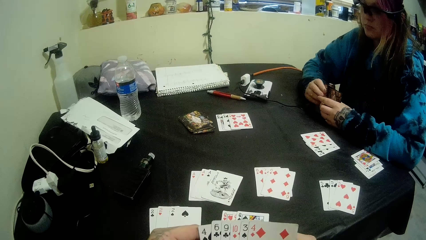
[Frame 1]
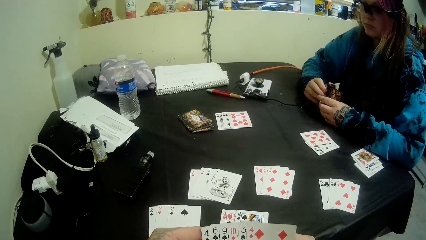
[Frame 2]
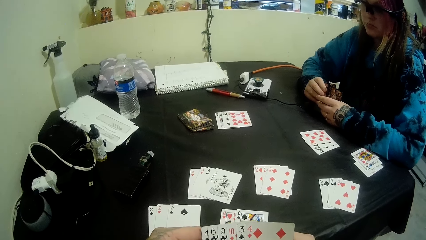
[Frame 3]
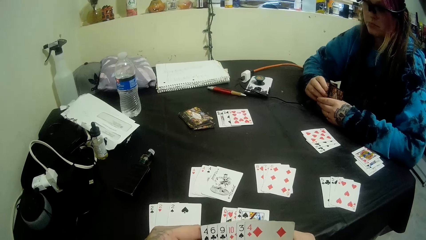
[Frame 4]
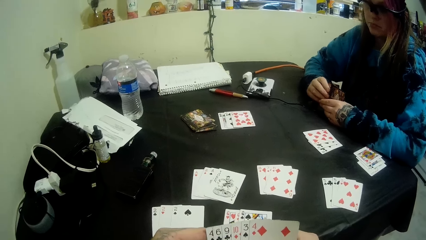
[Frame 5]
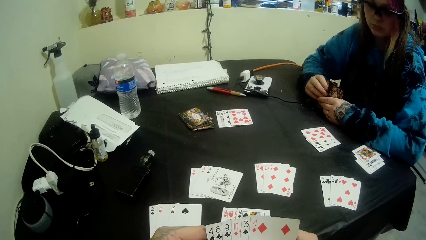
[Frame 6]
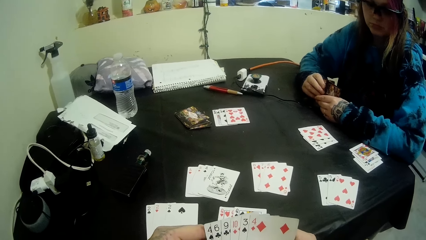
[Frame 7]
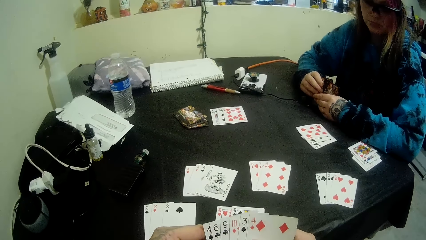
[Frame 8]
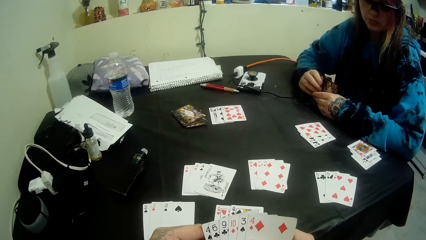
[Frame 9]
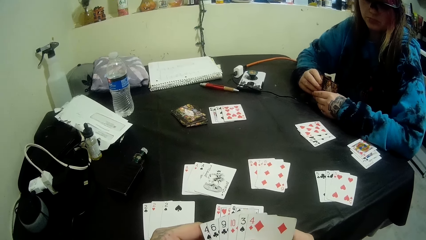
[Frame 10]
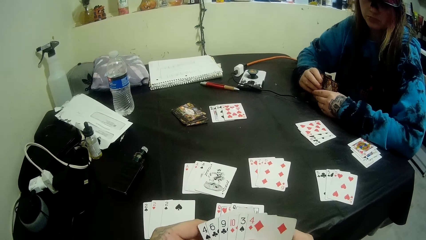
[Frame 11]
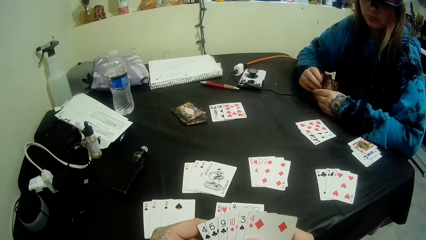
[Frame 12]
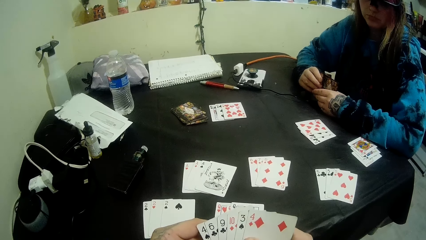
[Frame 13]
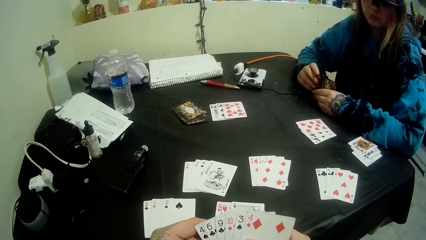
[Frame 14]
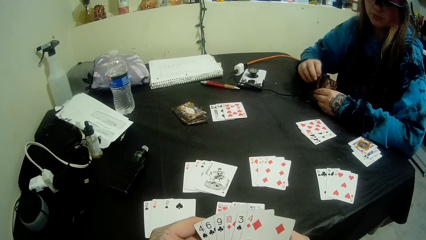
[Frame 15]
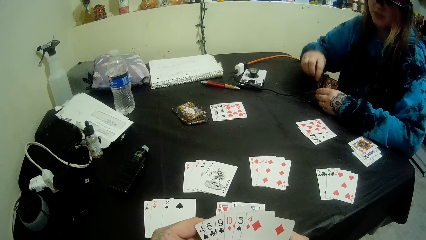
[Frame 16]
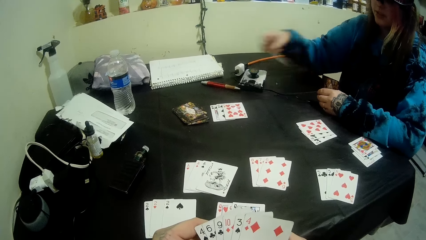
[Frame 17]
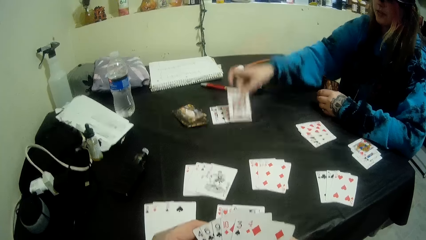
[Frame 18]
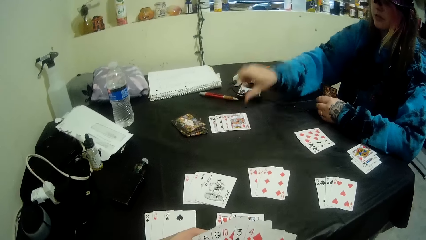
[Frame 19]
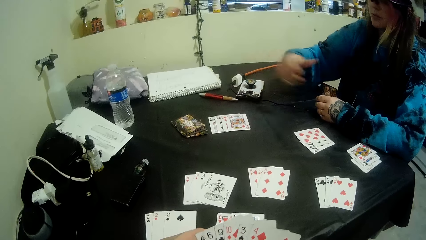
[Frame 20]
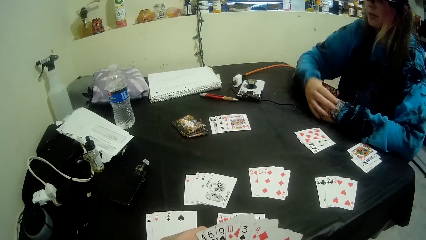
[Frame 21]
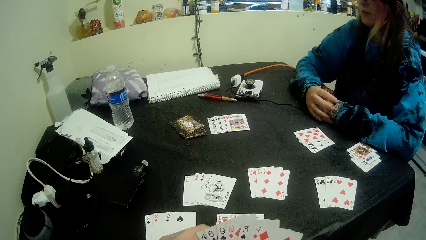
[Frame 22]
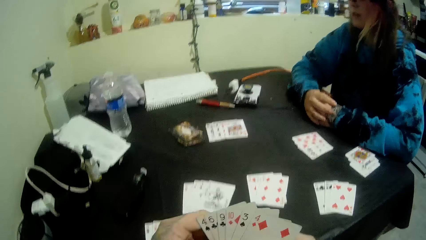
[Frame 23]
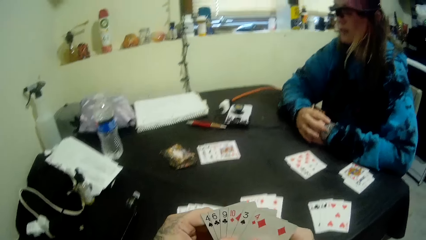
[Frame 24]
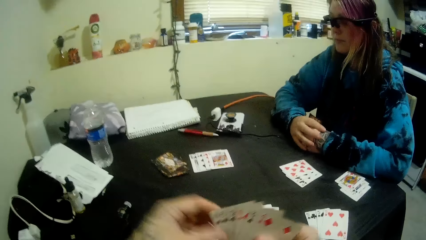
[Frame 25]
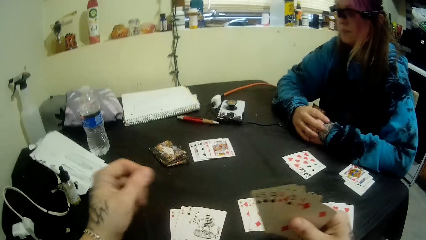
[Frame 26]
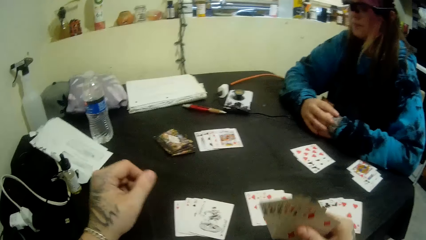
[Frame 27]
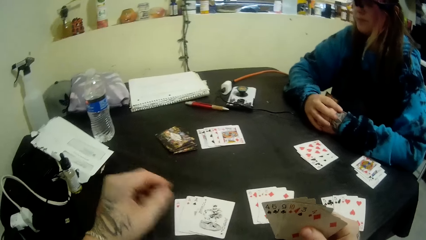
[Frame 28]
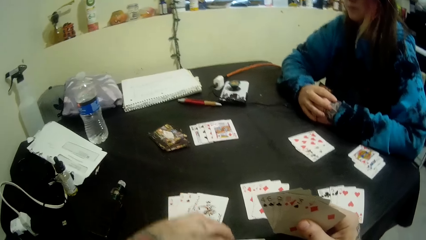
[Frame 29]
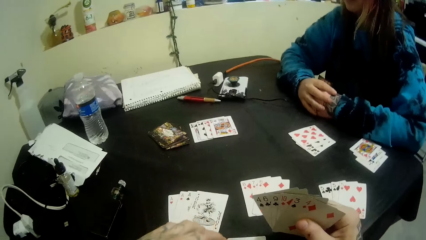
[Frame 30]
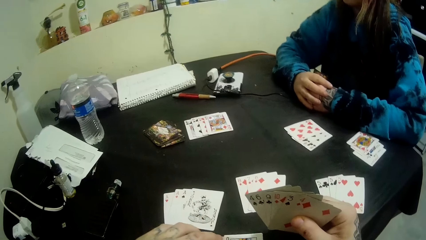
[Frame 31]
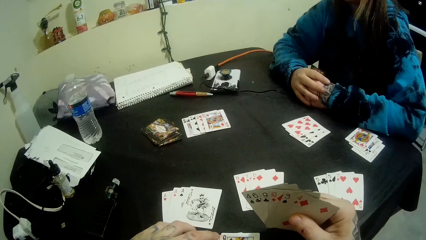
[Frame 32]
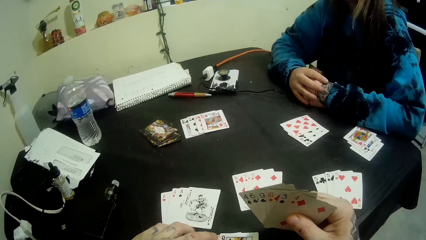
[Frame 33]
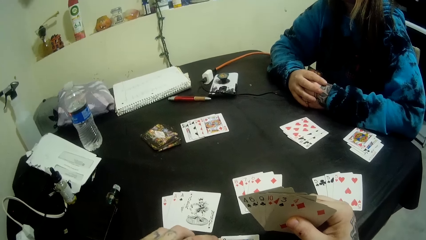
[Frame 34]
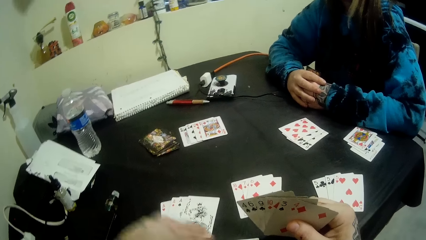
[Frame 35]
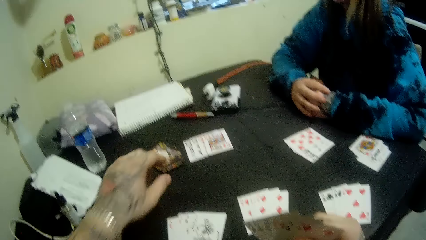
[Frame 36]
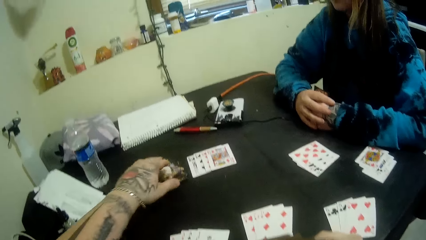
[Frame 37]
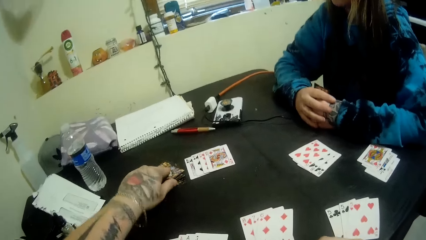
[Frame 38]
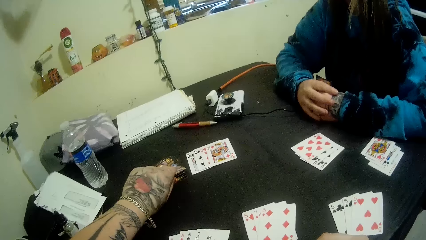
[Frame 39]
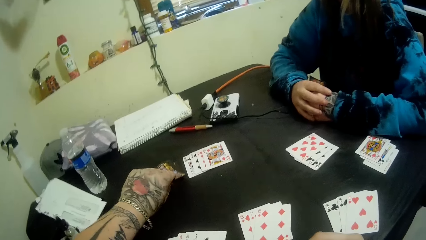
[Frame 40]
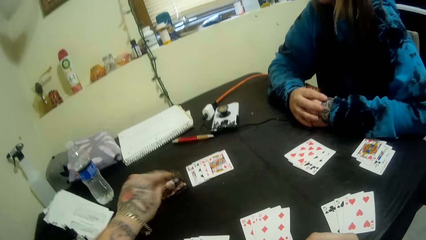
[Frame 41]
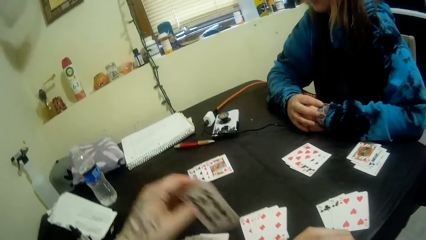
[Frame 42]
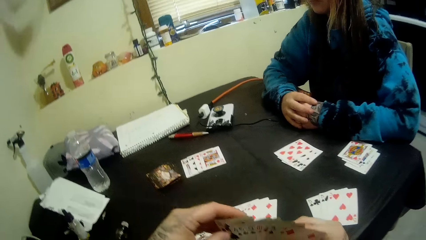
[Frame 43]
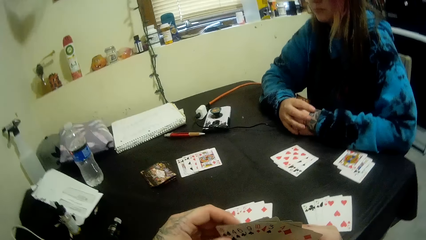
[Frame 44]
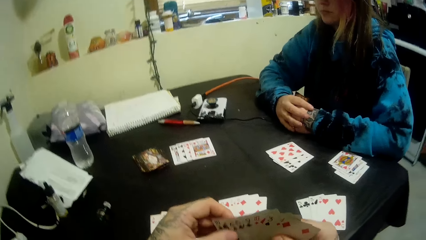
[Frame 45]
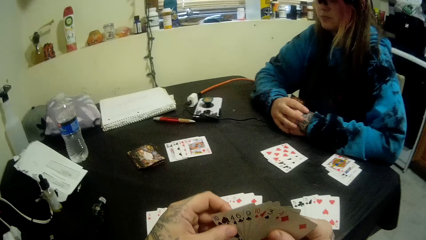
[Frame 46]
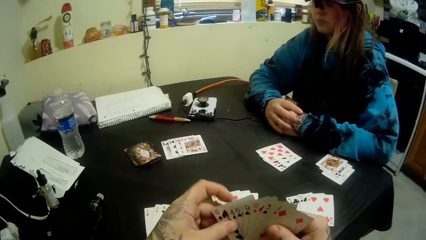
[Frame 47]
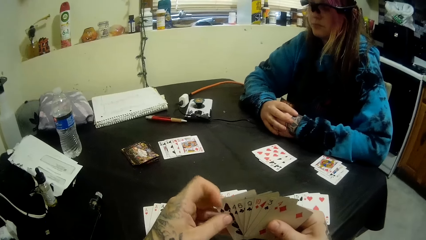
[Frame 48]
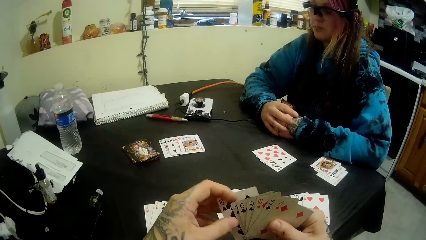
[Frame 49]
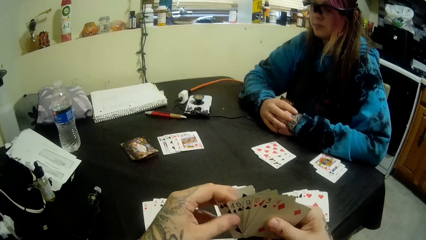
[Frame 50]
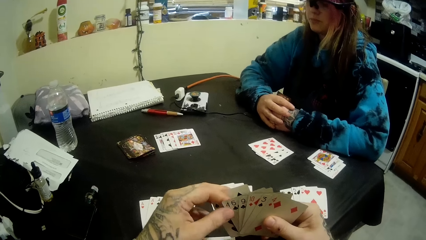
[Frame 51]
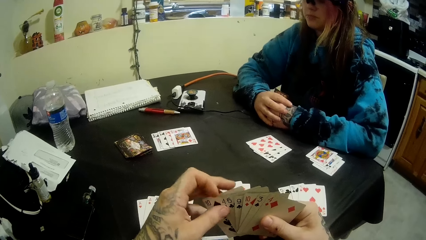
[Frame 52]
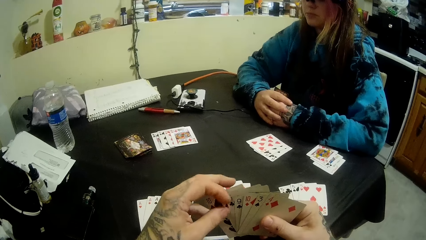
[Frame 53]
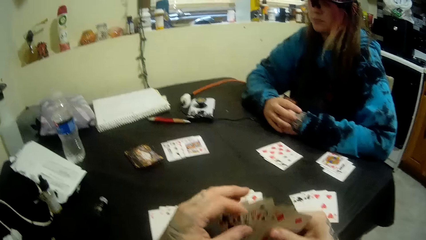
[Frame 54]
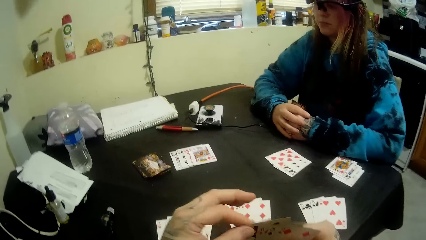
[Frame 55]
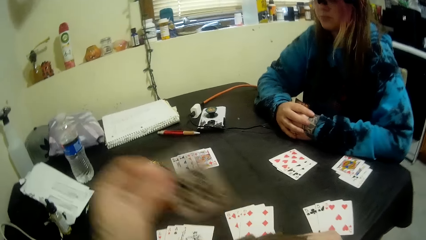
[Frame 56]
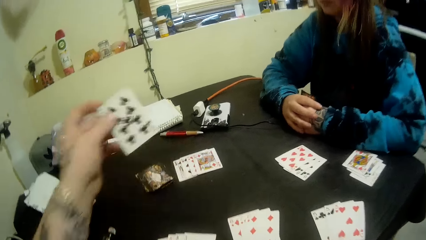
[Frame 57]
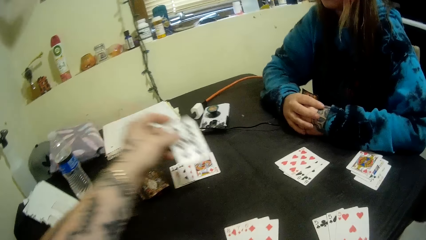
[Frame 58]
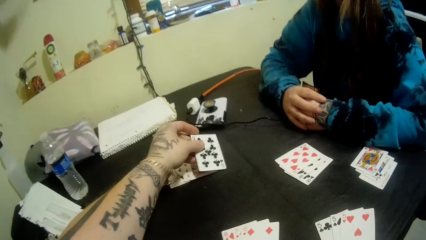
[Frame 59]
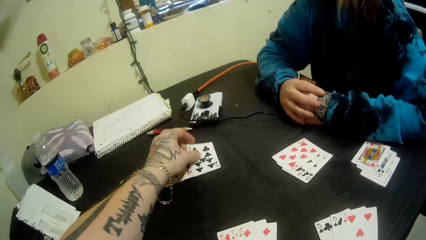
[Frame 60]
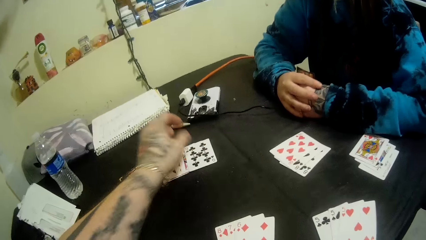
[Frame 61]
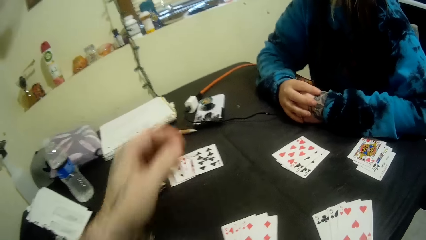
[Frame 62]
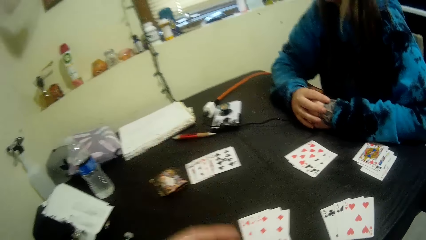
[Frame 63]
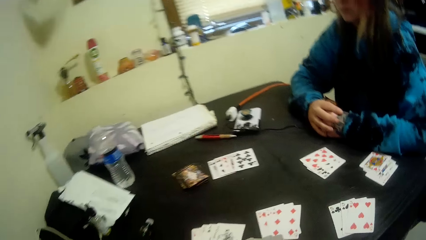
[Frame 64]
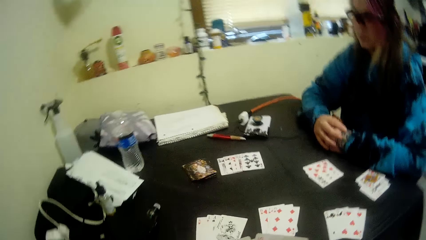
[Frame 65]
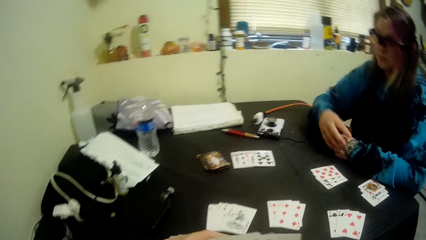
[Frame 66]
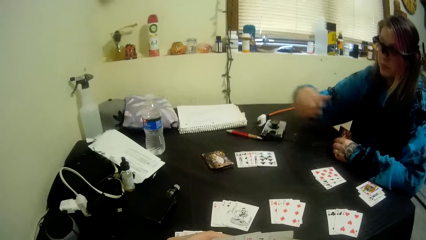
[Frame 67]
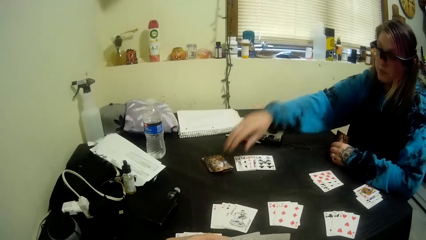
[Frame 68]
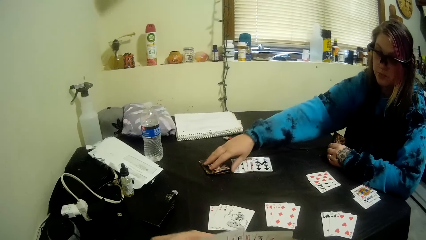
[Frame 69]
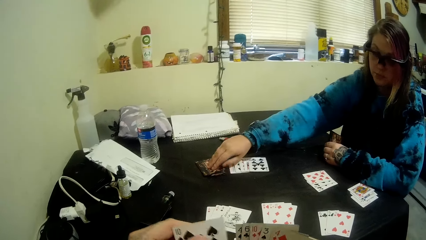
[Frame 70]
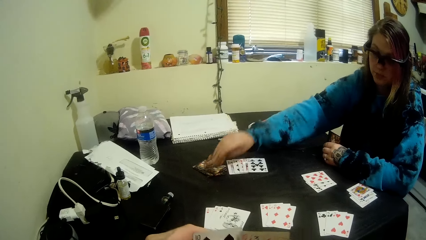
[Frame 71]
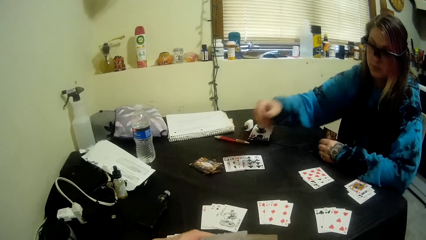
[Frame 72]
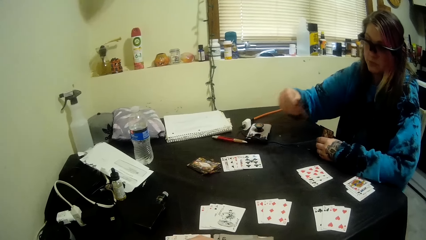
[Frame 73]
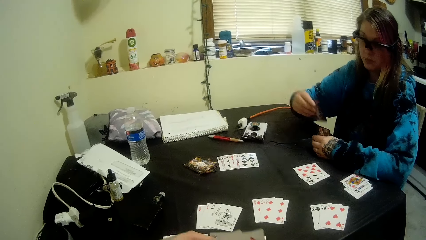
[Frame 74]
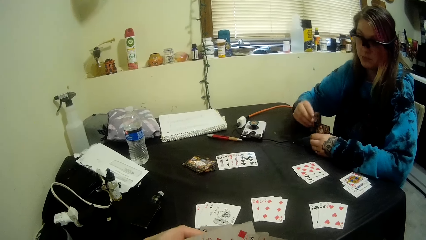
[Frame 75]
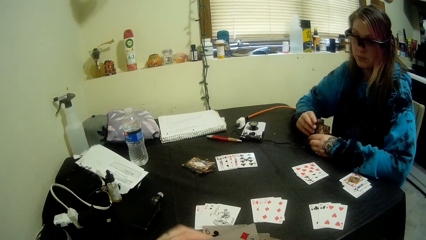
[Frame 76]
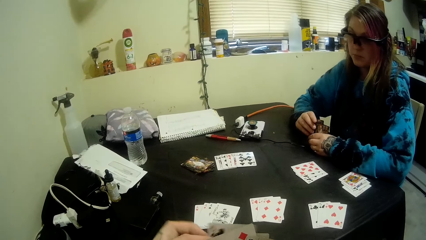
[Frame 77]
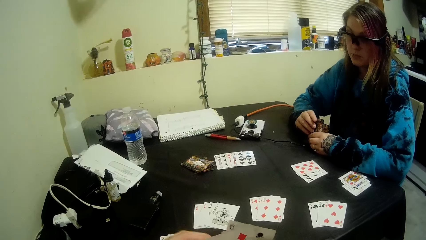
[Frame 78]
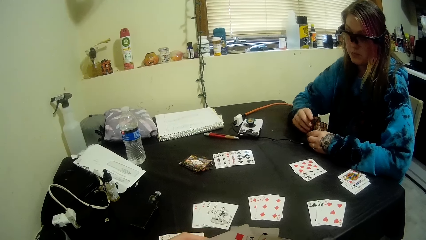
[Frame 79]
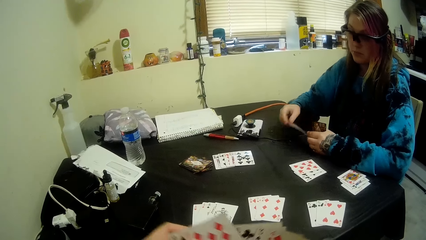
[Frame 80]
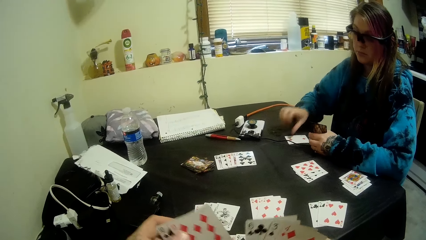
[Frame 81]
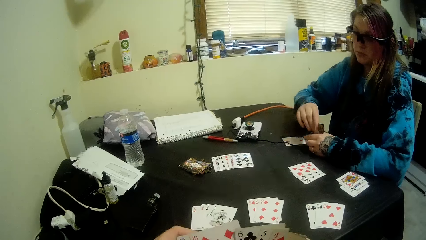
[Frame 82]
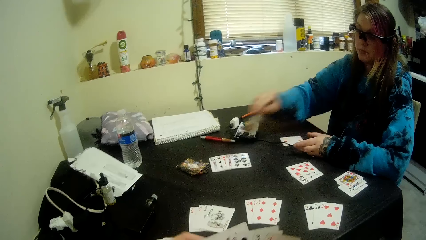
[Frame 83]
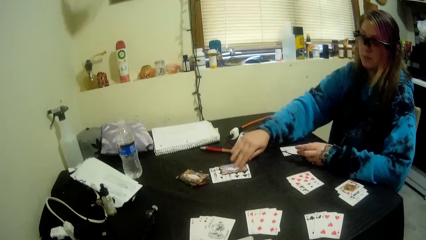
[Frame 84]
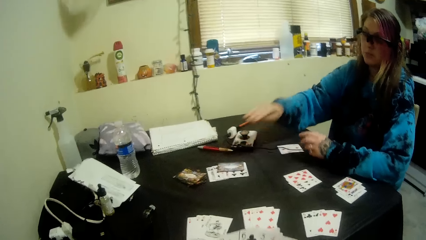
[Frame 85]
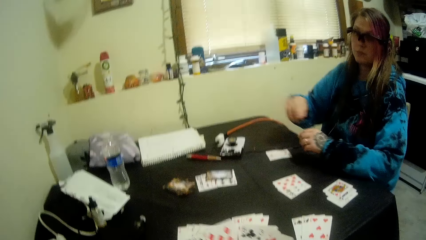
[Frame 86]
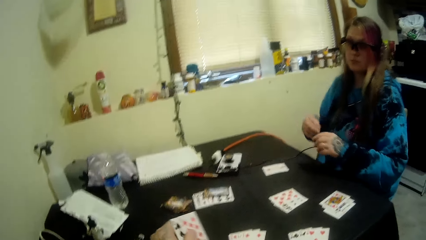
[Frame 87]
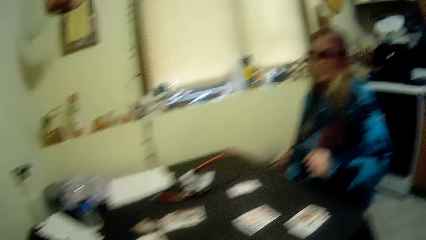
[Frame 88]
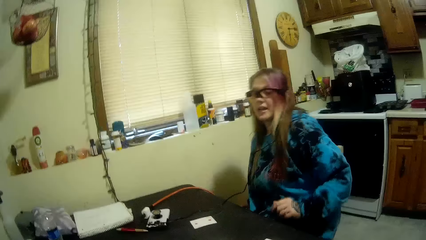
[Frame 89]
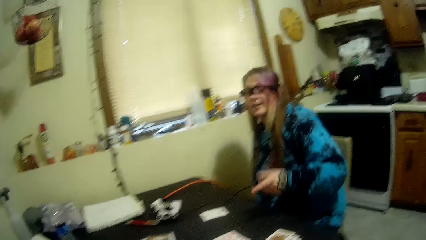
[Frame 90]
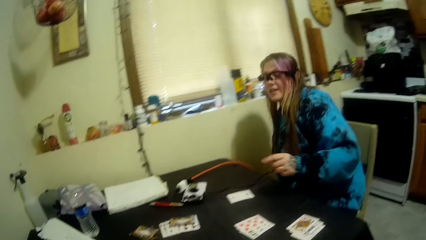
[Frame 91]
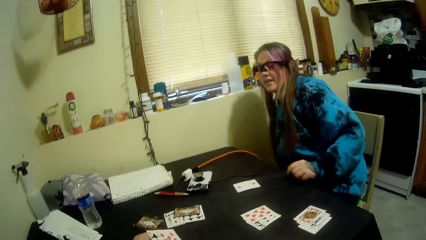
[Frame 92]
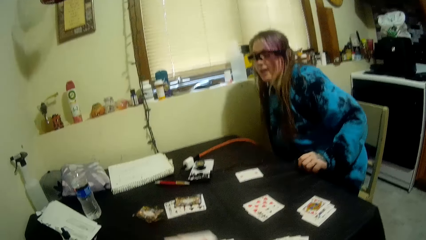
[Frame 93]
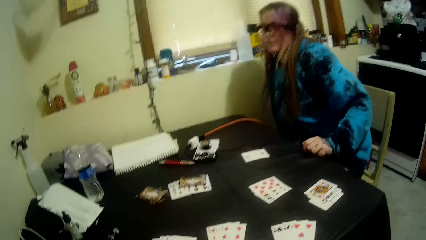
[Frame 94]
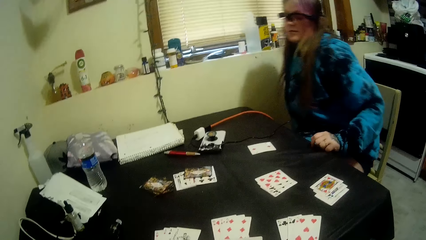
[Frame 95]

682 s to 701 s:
A woman puts a card on the table. The camera wearer picks cards on the table with his left hand. He puts the cards on the table with his left hand. The woman picks another card on the table. She puts another card on the table.
